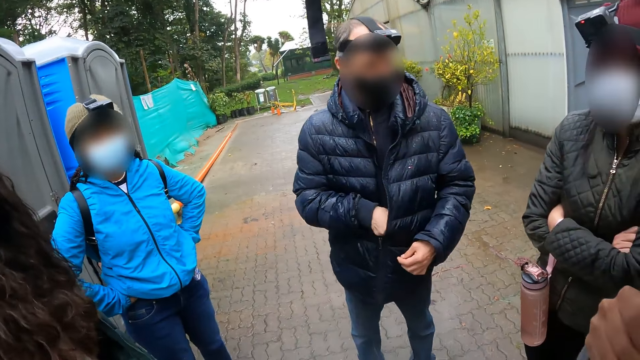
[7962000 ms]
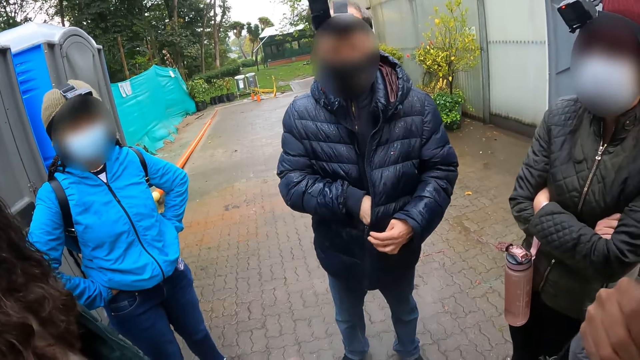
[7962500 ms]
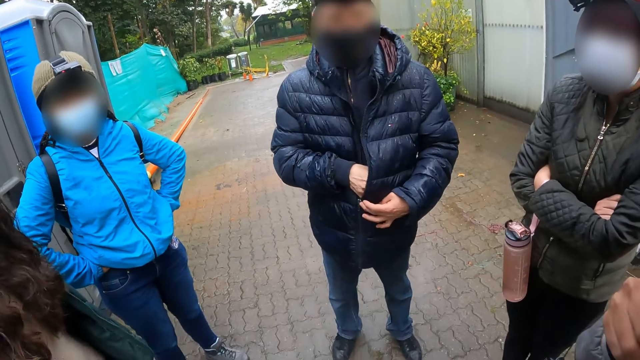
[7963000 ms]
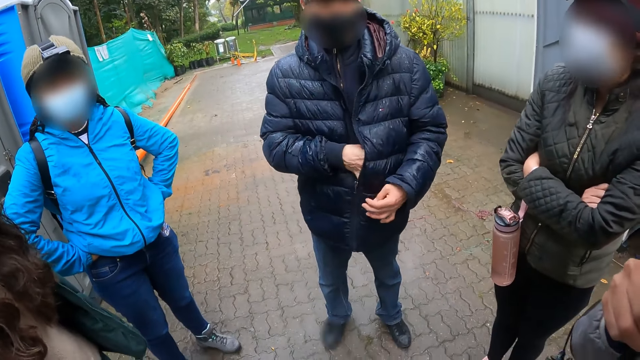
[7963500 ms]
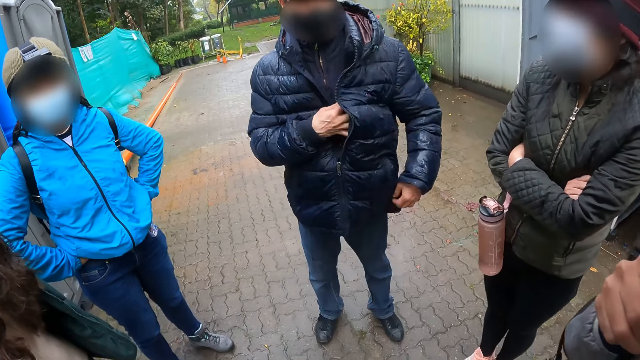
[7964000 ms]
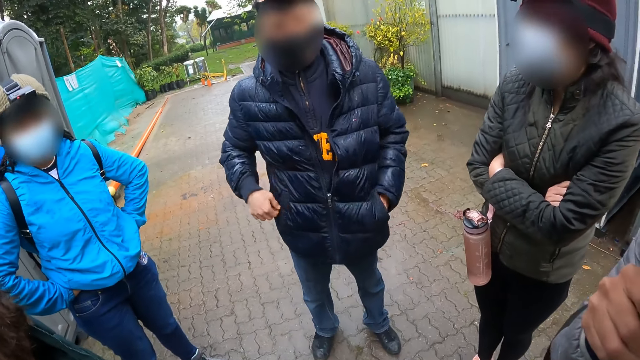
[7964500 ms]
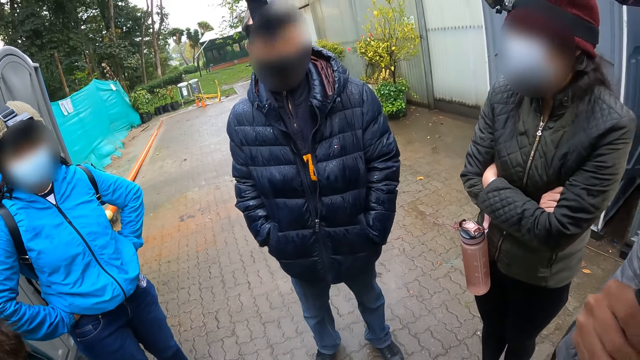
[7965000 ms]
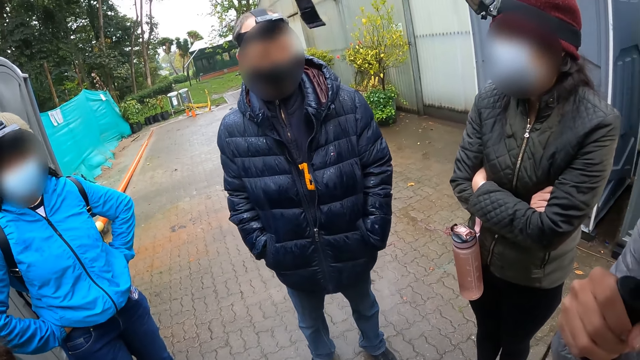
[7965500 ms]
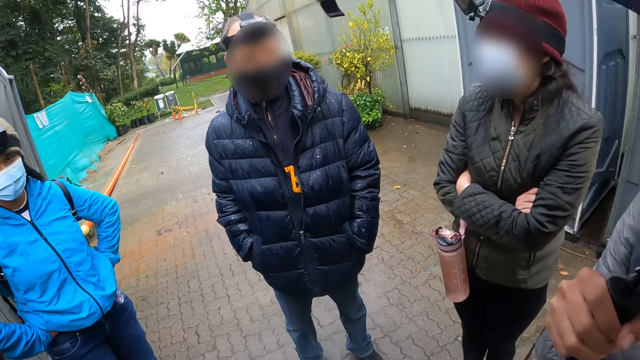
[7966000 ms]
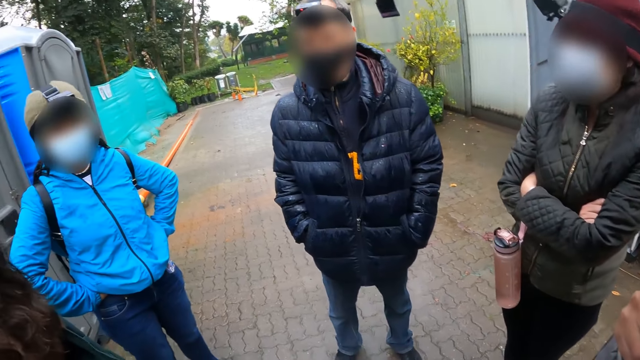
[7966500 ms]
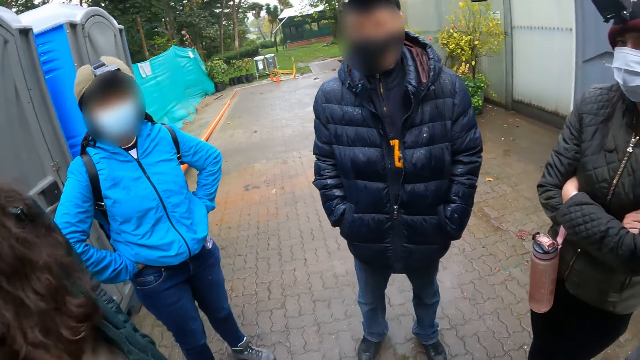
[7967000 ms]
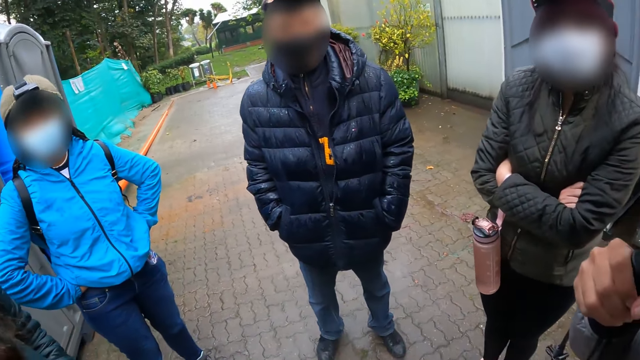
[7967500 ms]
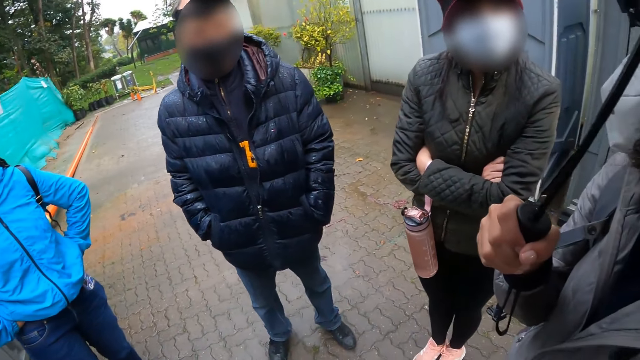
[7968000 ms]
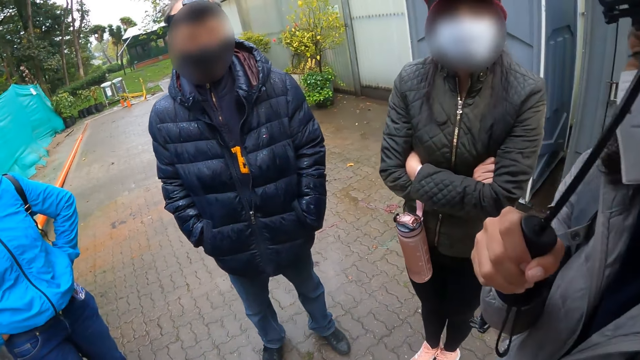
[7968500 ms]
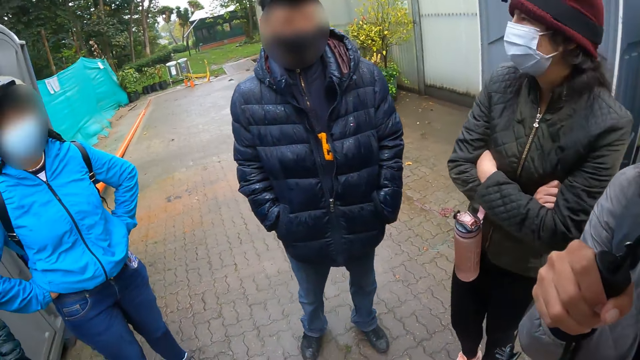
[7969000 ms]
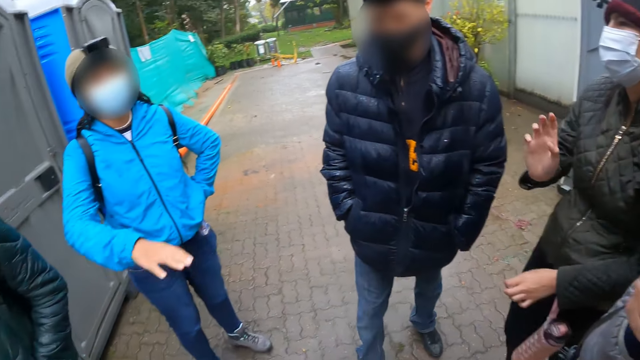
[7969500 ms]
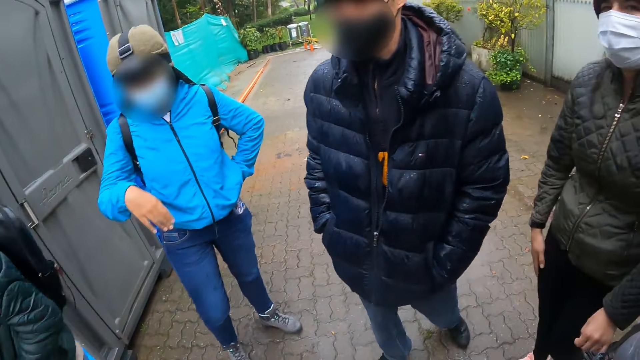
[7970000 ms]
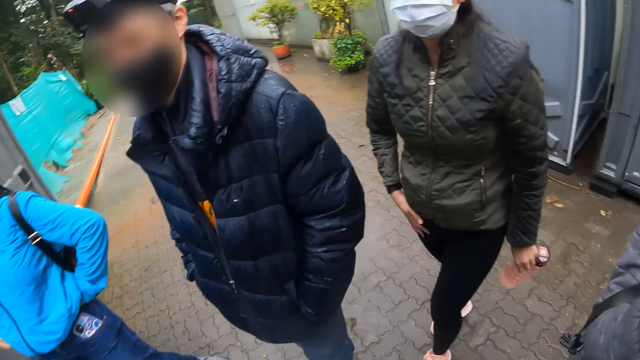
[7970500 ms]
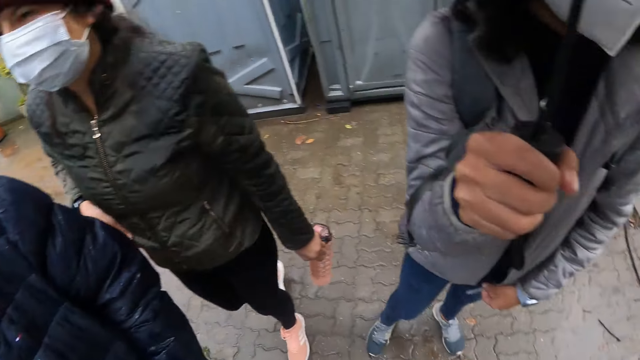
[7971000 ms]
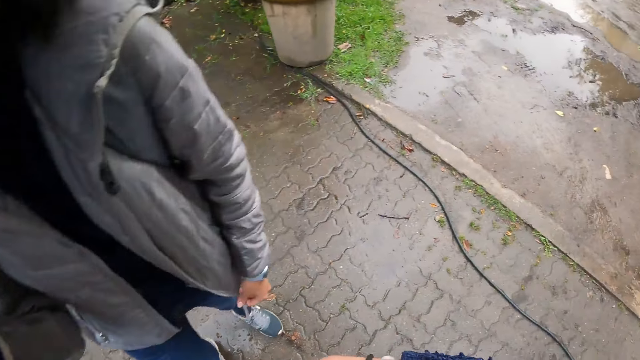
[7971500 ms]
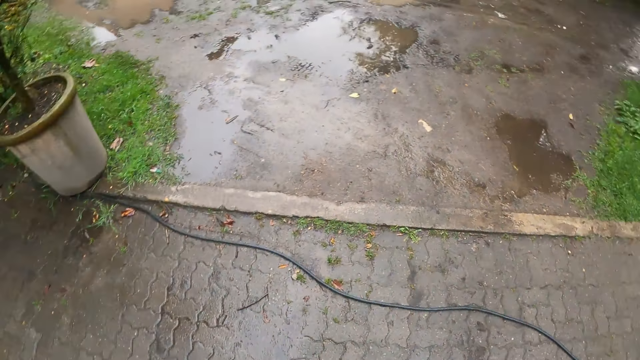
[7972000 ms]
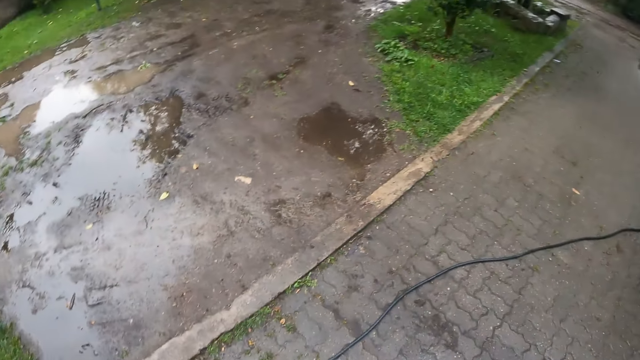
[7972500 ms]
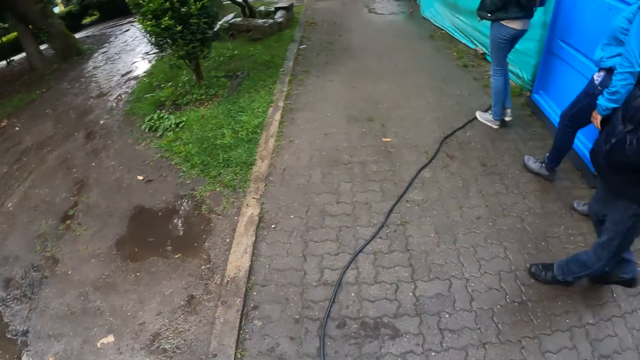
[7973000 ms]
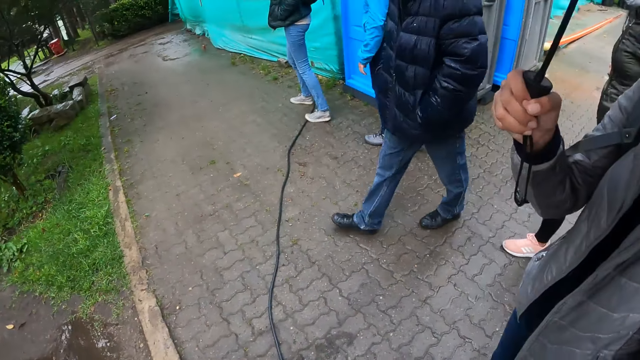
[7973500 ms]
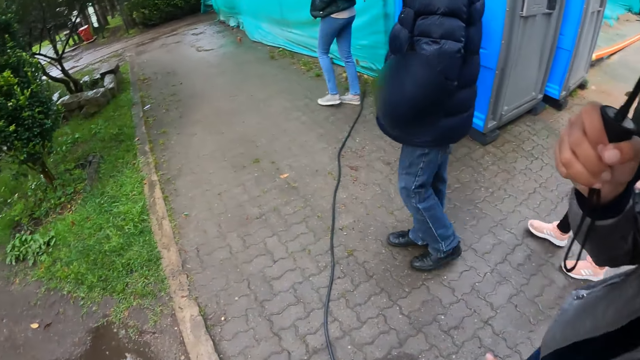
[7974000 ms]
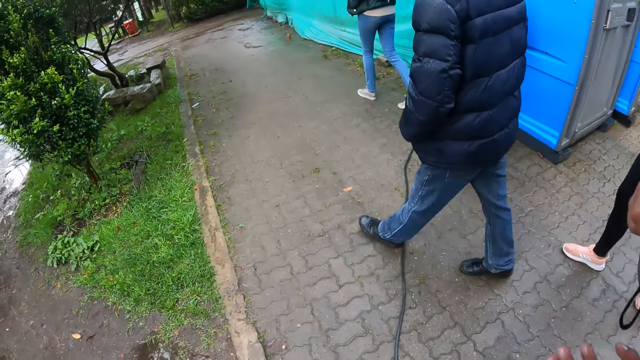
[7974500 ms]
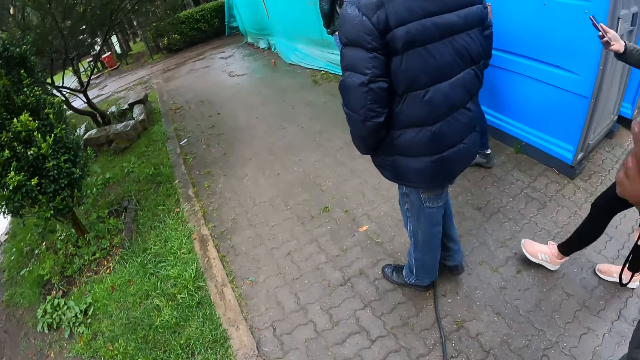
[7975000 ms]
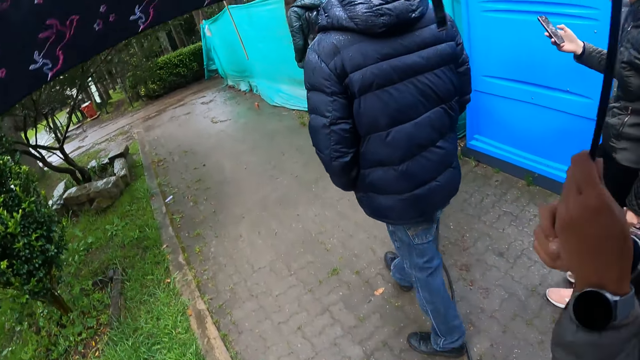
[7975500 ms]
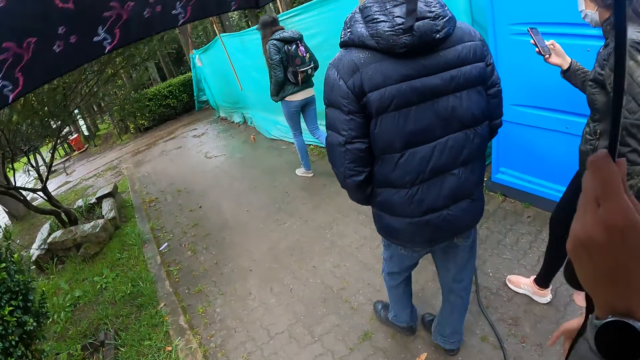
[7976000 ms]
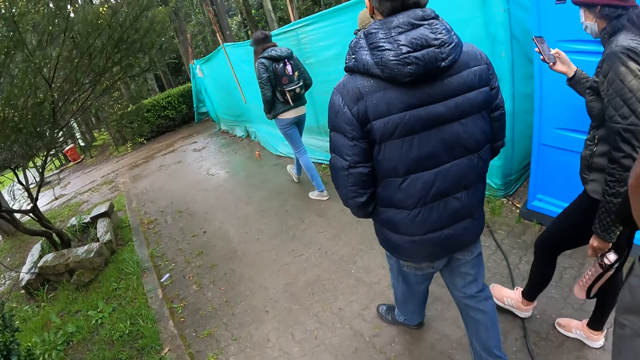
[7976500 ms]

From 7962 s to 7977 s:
The man puts both hands into his pocket. The camera wearer walks on a sidewalk with the group of people.

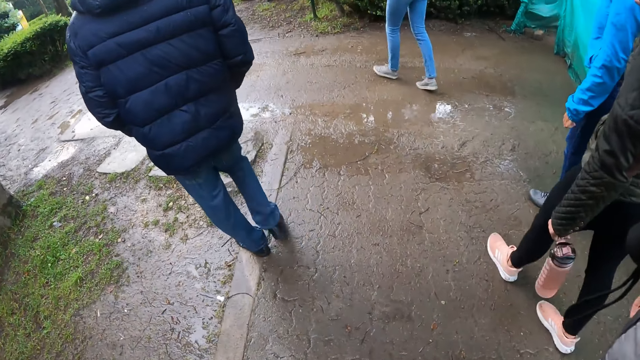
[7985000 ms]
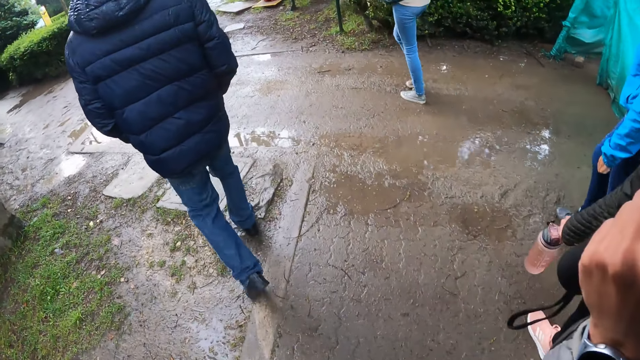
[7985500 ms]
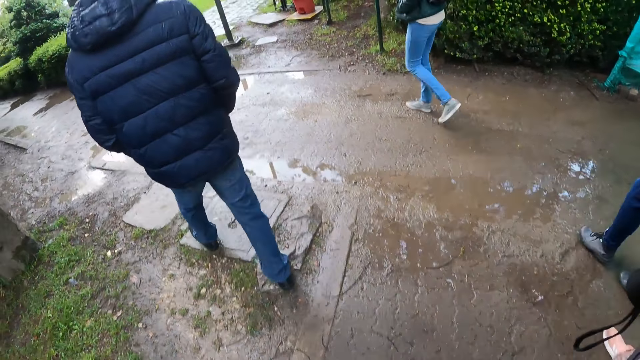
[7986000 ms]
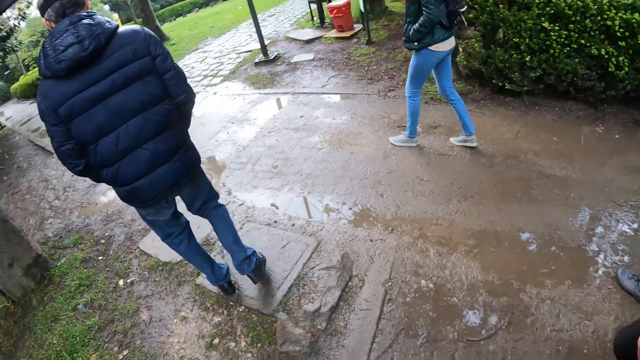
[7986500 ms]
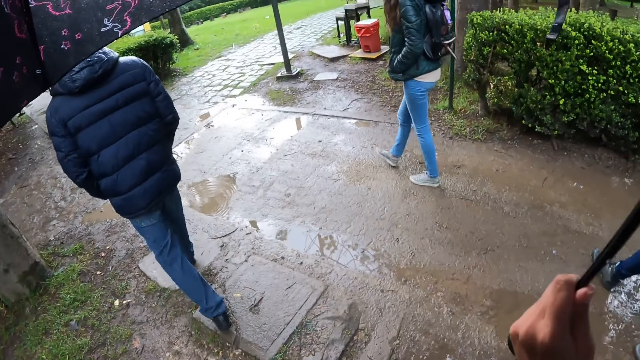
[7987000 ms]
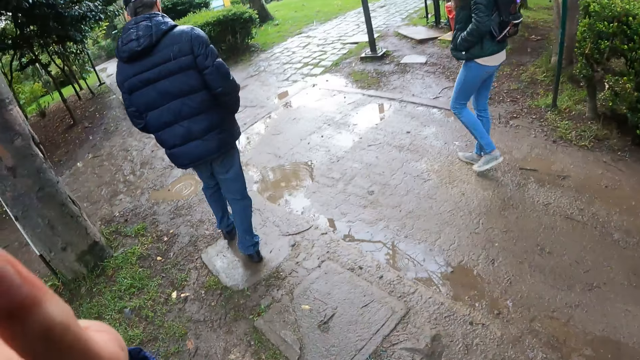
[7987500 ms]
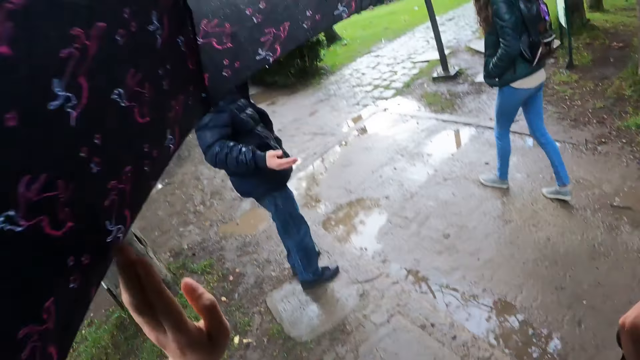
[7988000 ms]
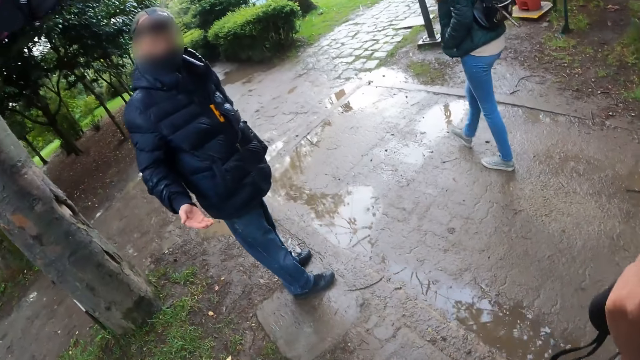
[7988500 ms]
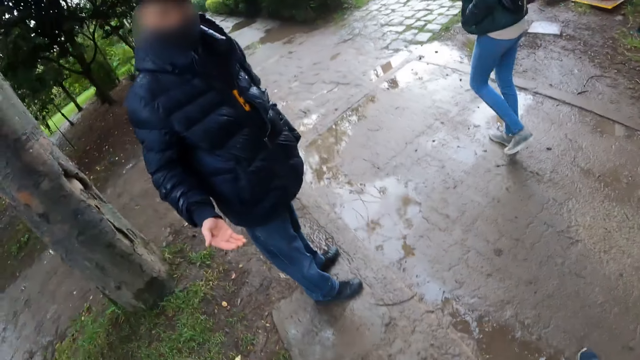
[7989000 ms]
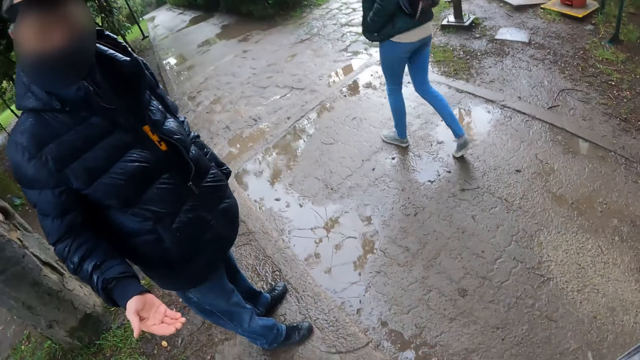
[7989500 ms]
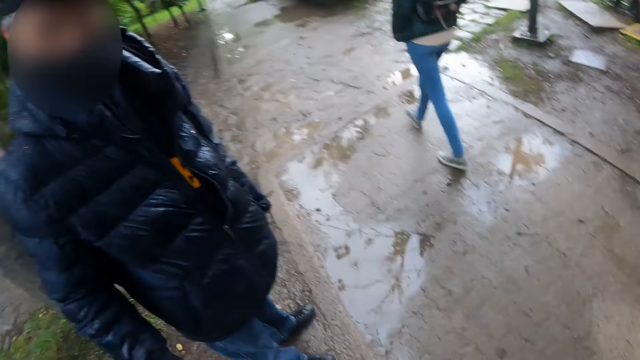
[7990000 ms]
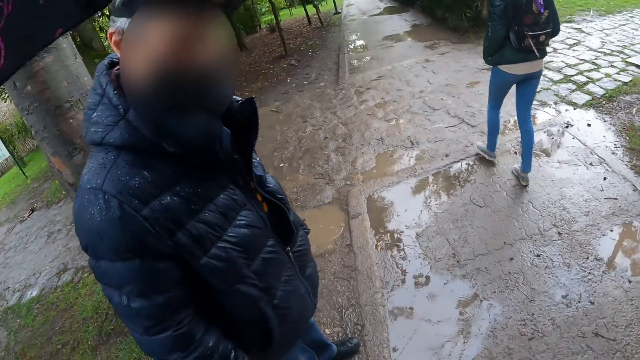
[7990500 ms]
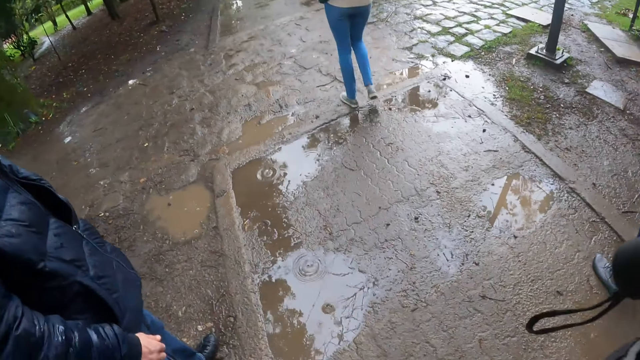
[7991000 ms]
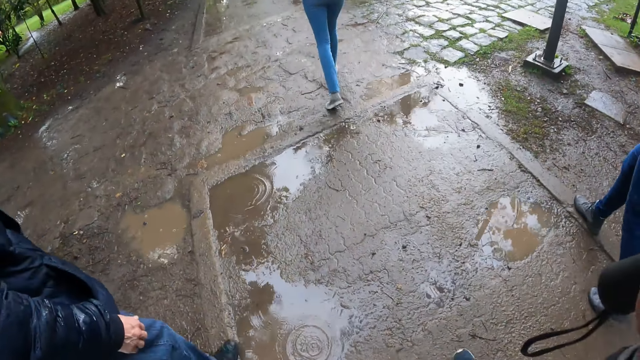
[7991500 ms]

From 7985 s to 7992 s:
The man interacts with the camera wearer.
